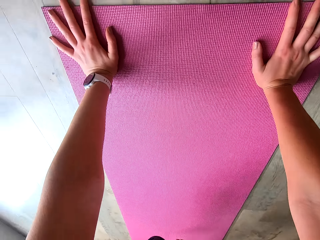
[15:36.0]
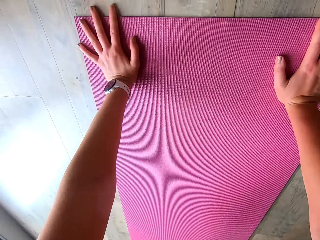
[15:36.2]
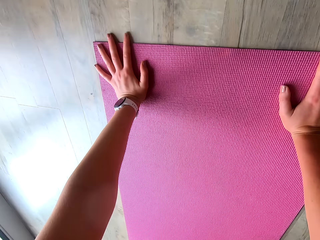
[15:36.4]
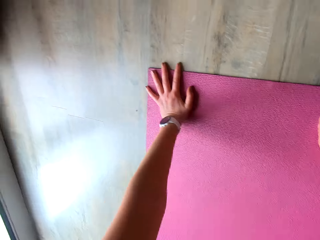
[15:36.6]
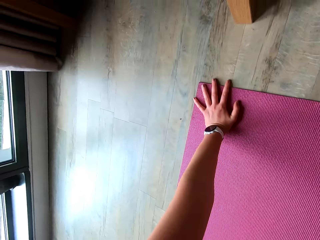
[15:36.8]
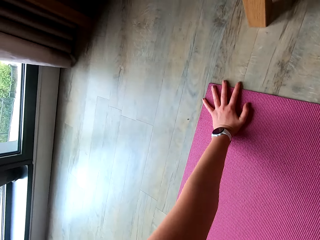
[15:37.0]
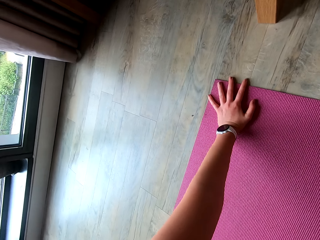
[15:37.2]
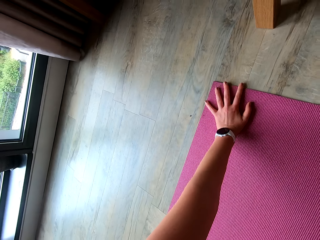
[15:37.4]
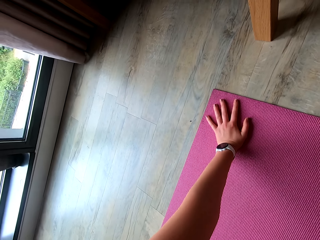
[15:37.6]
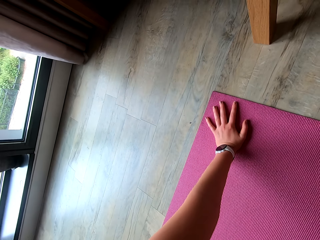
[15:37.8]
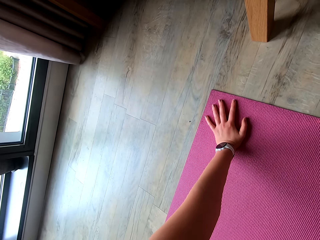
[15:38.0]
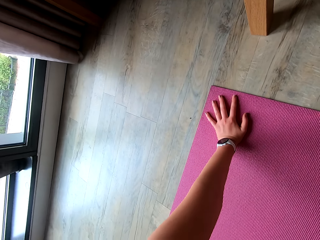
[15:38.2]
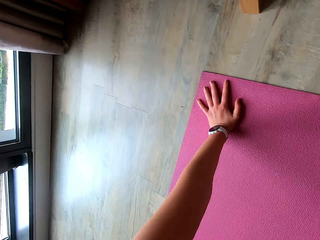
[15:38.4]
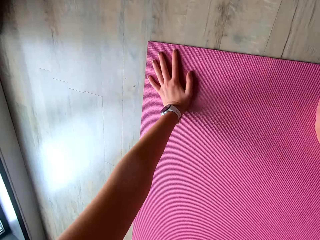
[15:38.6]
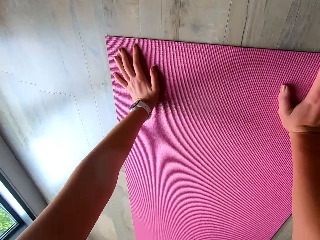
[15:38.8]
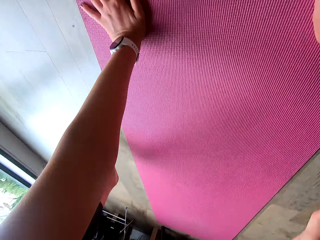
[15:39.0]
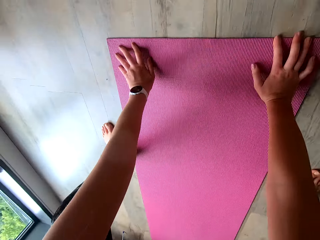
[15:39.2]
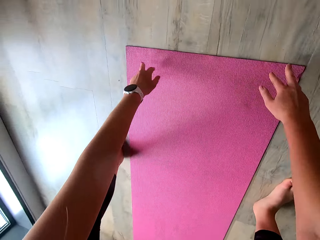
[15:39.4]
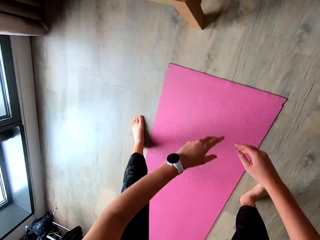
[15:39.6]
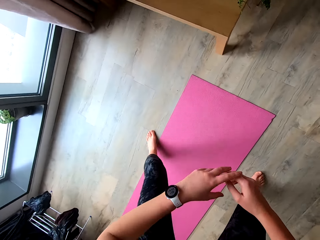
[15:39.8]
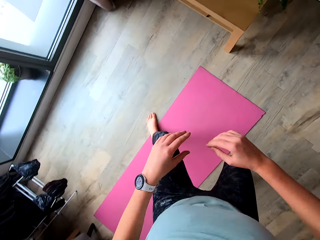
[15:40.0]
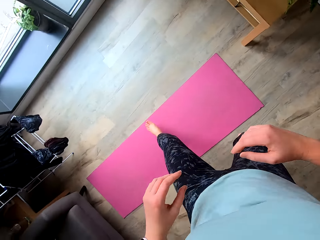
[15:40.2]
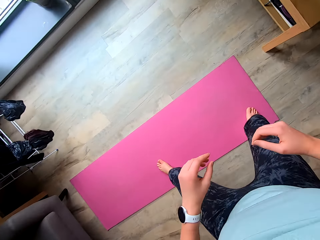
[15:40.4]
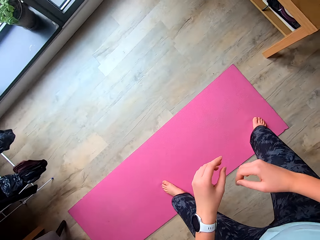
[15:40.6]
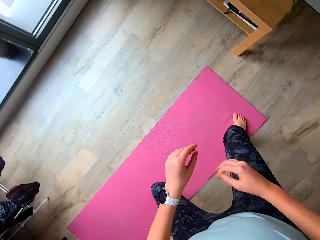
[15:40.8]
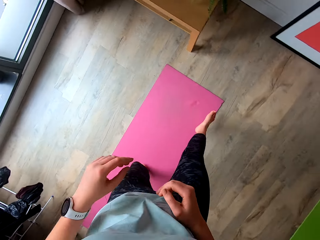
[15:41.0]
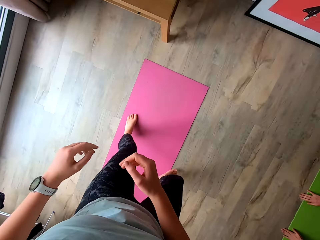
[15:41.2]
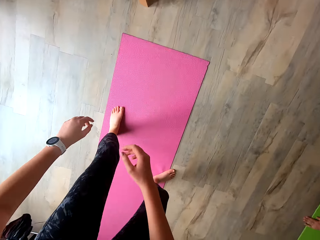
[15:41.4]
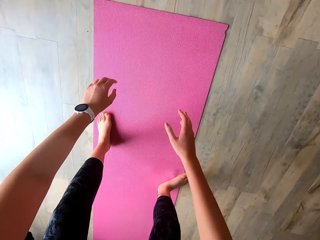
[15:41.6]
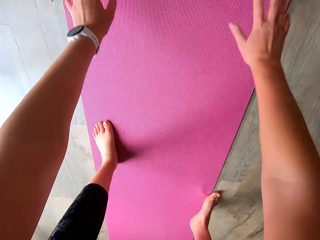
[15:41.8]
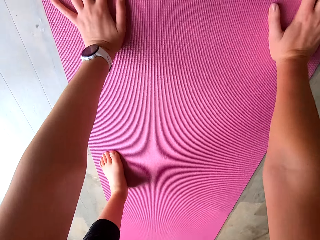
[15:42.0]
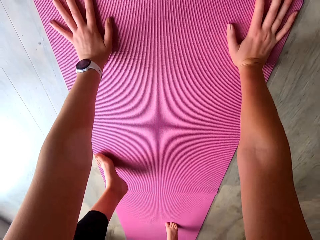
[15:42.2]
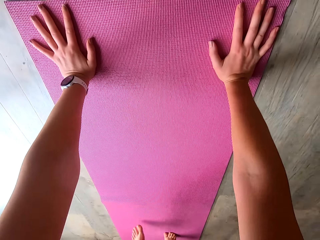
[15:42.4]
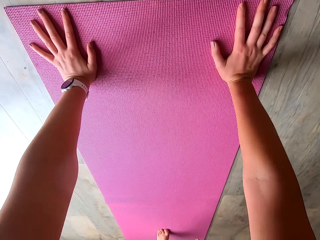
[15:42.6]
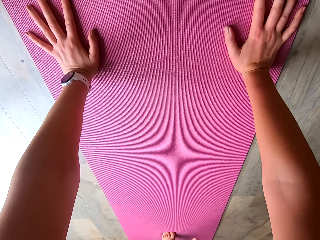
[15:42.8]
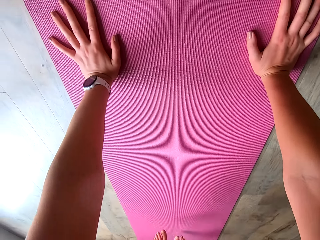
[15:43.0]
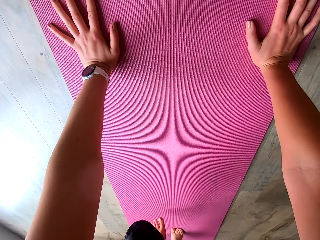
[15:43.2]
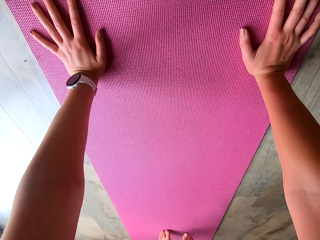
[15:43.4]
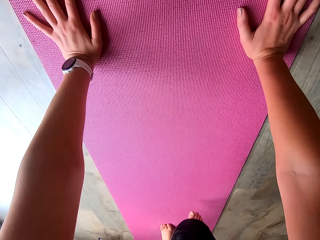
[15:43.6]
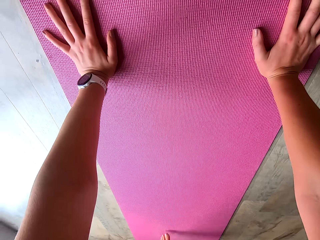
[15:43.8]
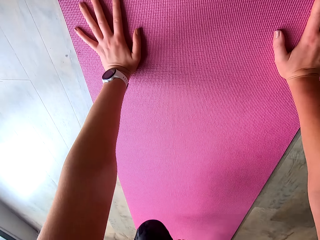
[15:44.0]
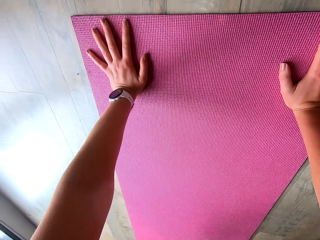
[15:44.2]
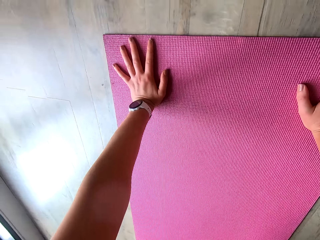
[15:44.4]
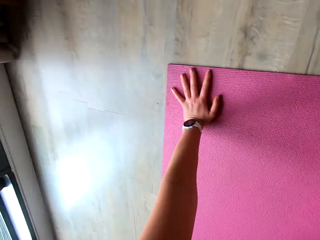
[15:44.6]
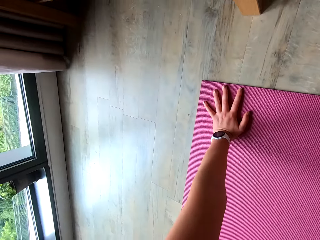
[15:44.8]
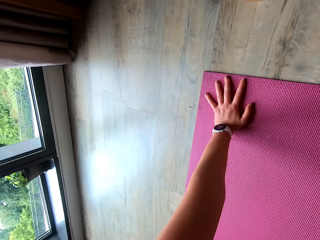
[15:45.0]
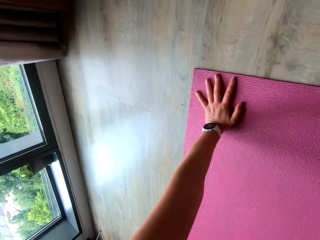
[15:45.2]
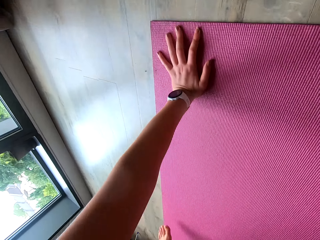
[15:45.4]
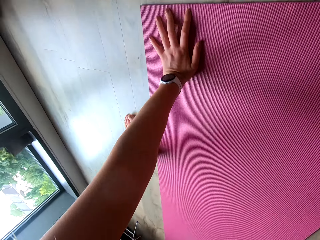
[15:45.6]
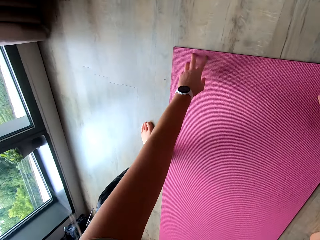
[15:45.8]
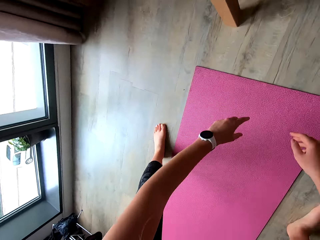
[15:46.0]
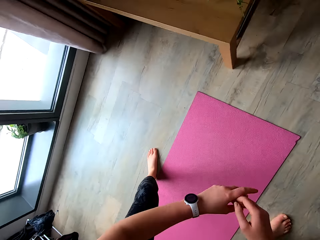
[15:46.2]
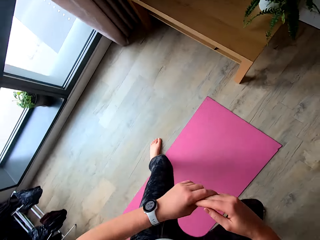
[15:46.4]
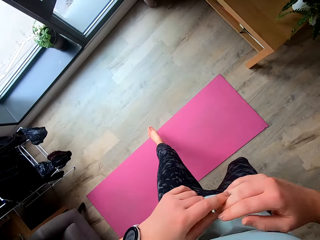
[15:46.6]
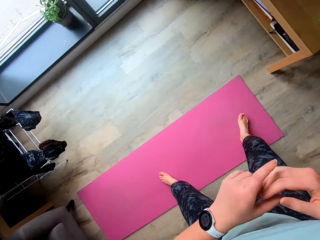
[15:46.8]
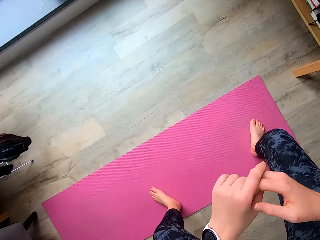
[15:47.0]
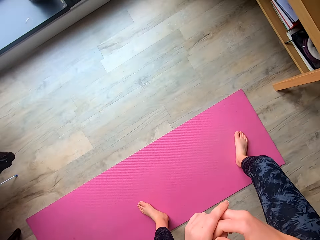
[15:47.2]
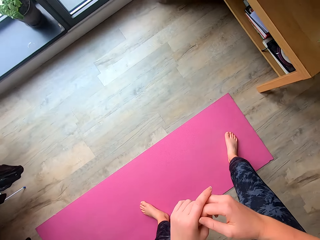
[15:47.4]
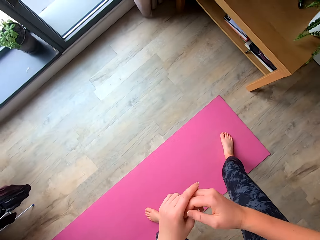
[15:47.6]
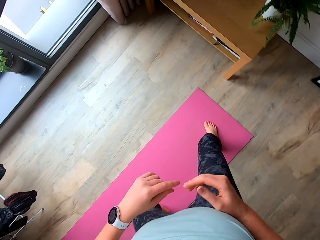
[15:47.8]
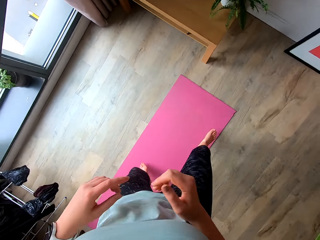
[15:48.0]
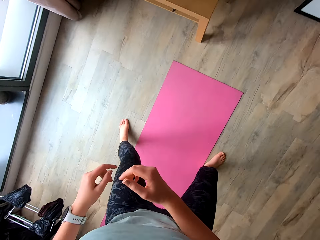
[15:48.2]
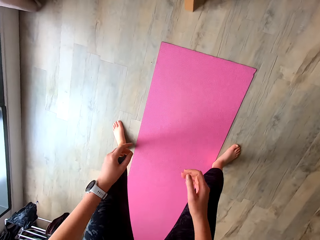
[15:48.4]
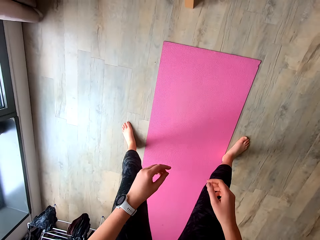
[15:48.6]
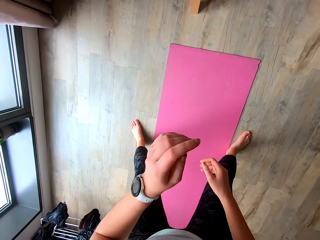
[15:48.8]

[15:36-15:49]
The camera wearer jumps up. She touches the yoga mat with her hands. She jumps on the yoga mat. She jumps up.

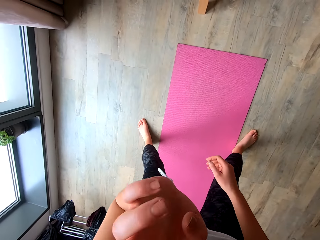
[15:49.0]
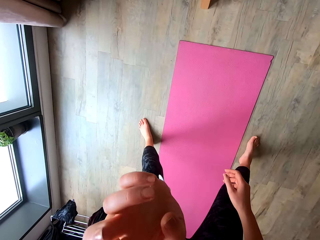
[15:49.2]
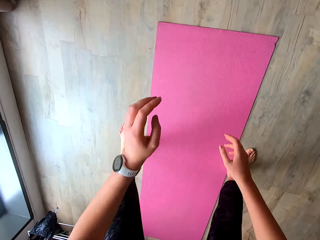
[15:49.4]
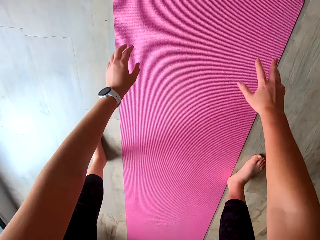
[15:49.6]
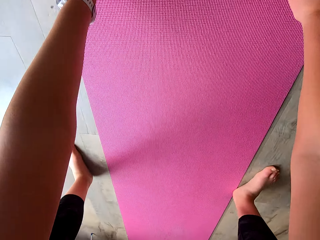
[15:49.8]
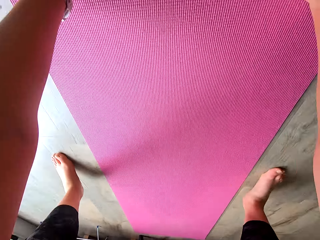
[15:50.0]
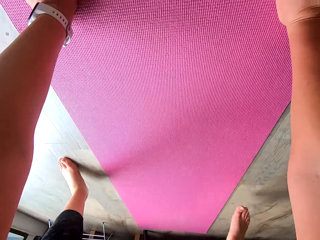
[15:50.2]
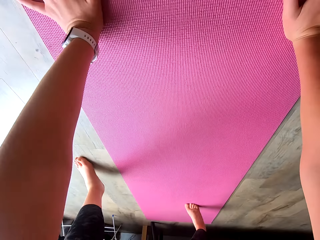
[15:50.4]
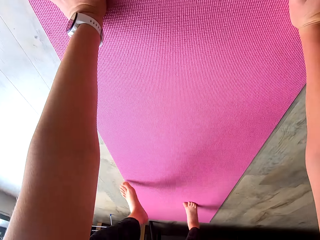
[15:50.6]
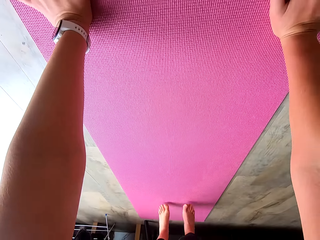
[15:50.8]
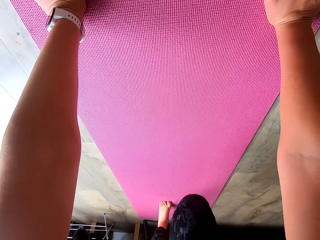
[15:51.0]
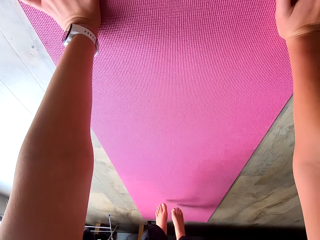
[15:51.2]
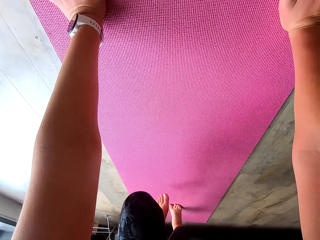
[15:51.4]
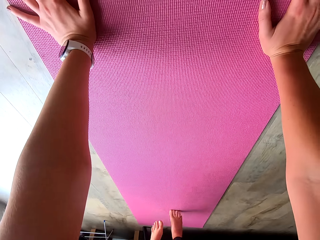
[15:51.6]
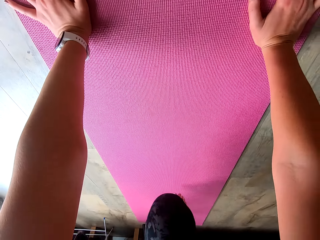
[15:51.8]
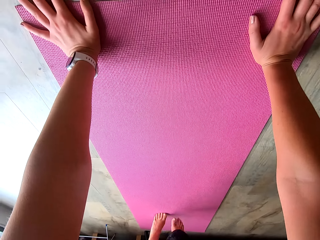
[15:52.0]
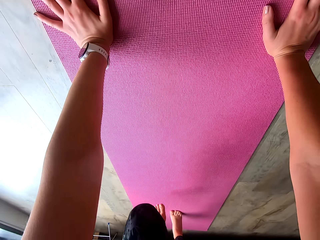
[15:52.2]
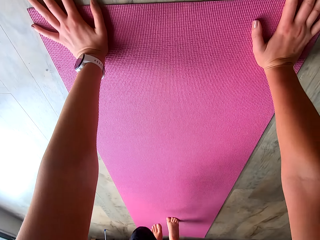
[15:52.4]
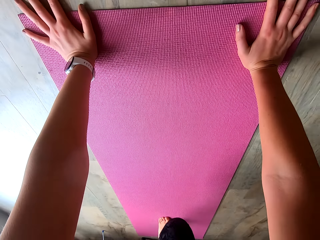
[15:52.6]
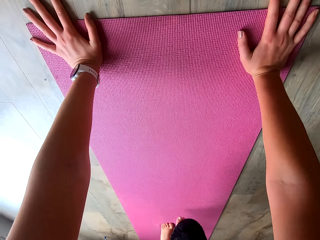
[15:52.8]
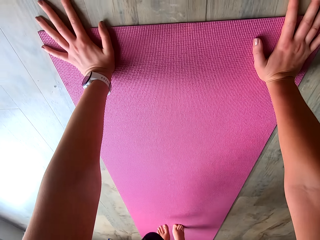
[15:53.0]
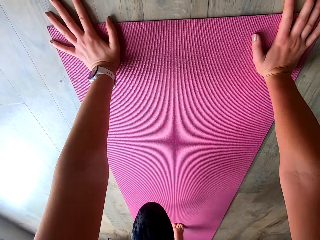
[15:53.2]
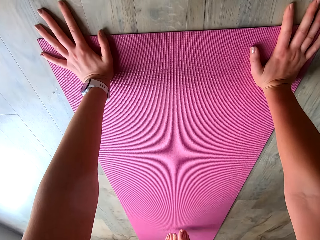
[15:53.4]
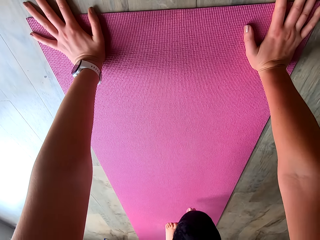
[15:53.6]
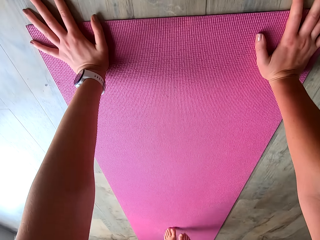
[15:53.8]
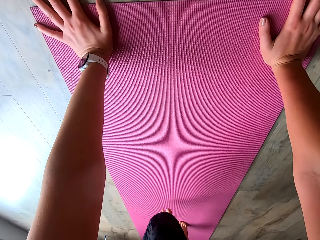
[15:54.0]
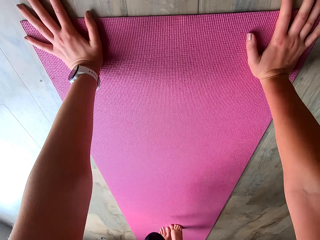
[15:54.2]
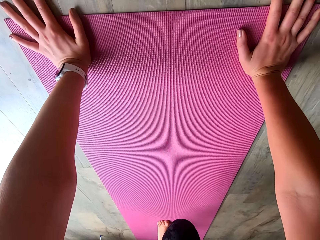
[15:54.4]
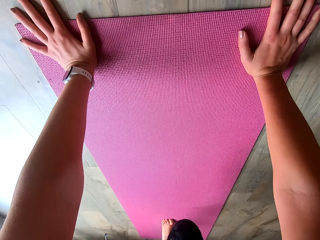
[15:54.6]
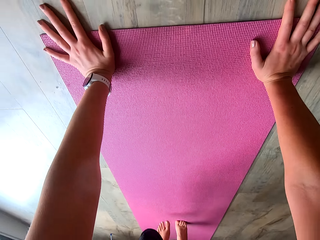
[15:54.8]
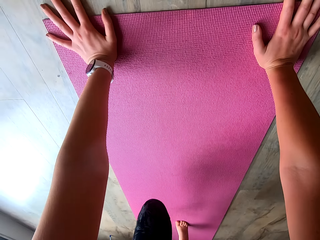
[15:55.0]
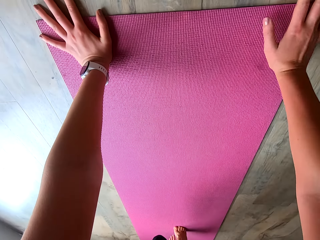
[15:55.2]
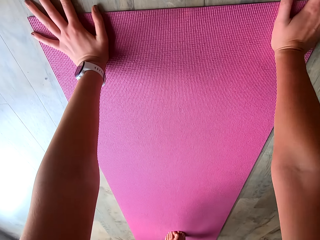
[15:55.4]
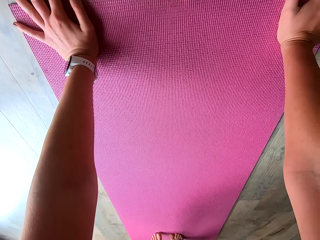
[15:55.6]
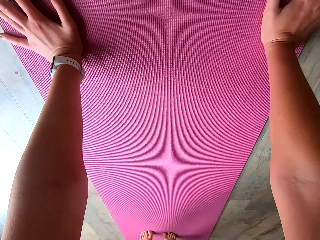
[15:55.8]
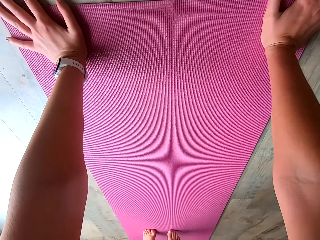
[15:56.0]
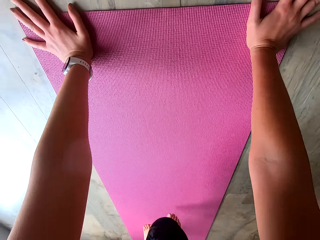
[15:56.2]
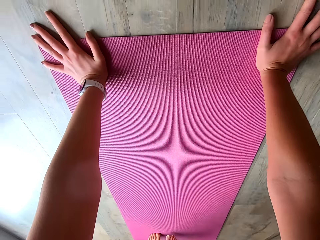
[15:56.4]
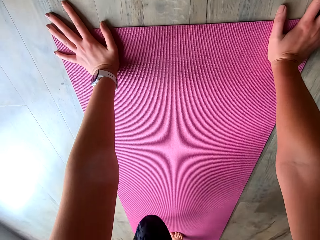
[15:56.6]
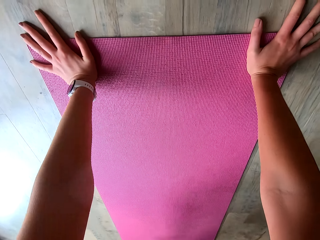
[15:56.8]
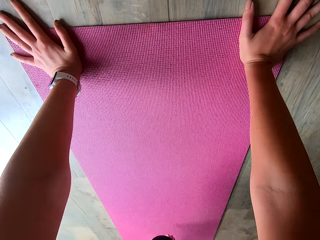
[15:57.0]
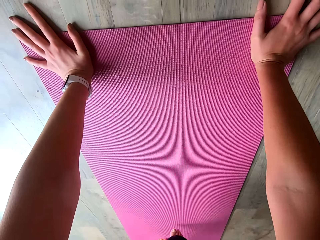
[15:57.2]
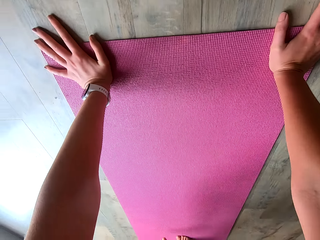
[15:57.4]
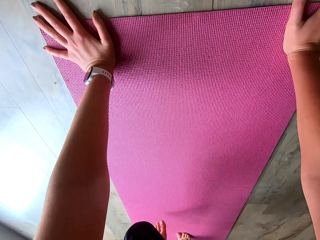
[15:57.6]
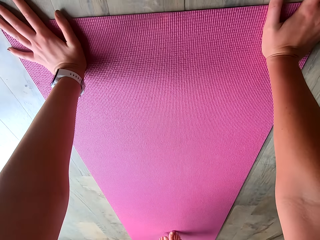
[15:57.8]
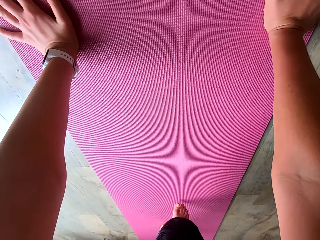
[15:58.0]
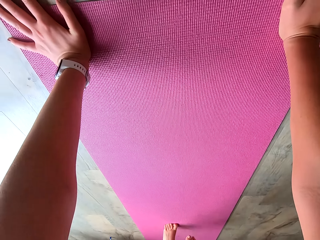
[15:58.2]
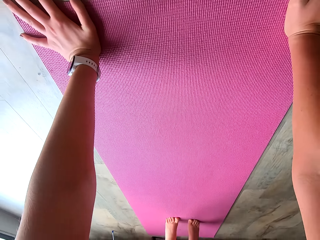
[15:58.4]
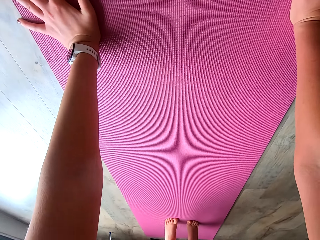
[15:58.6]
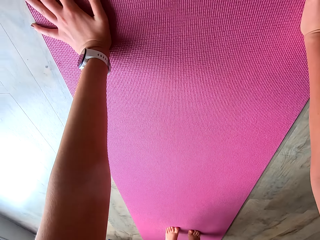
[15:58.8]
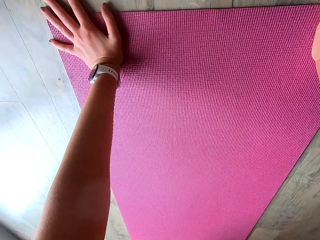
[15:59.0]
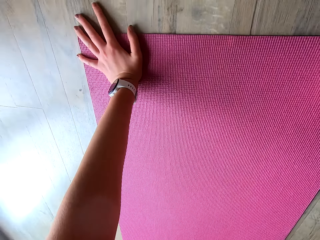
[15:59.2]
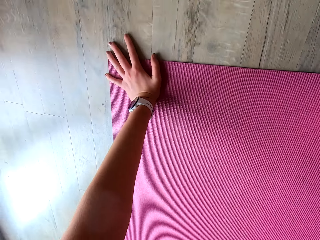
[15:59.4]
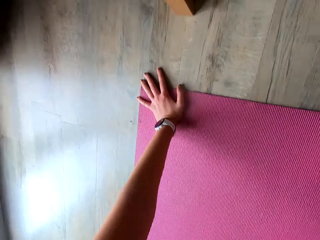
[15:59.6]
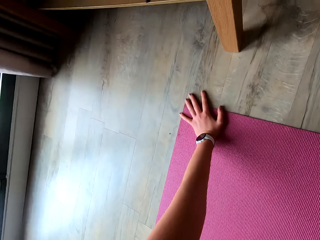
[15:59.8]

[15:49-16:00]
The camera wearer touches her nose with her left hand. She touches the yoga mat with her hands. She jumps on the yoga mat.
